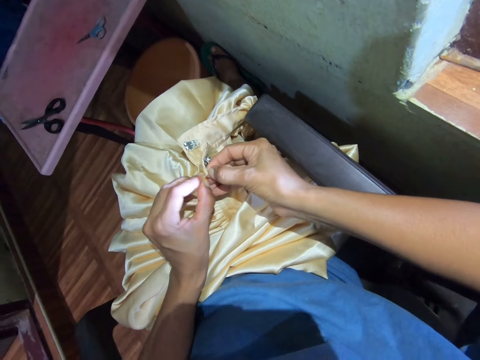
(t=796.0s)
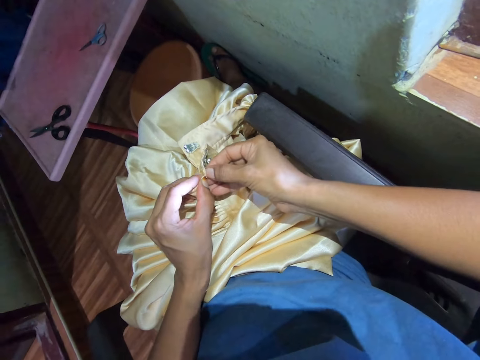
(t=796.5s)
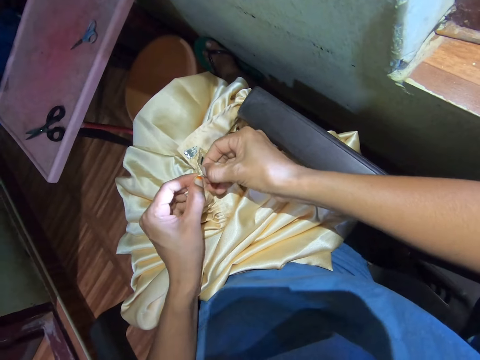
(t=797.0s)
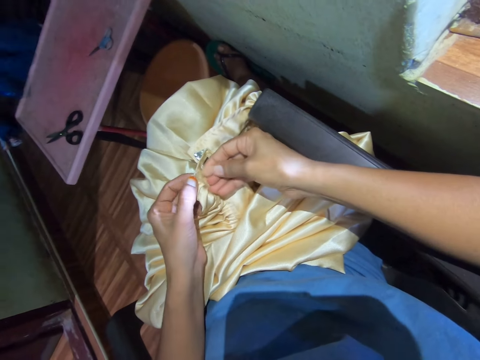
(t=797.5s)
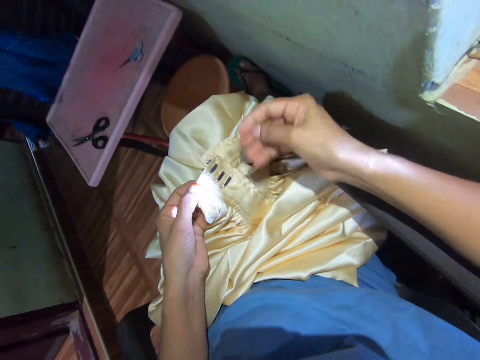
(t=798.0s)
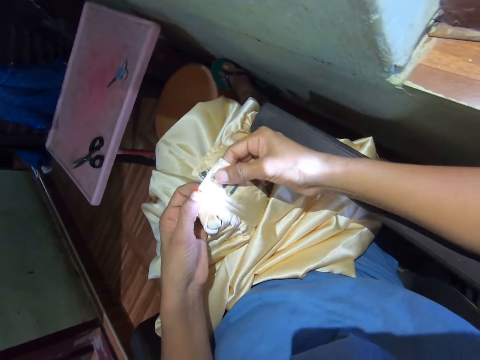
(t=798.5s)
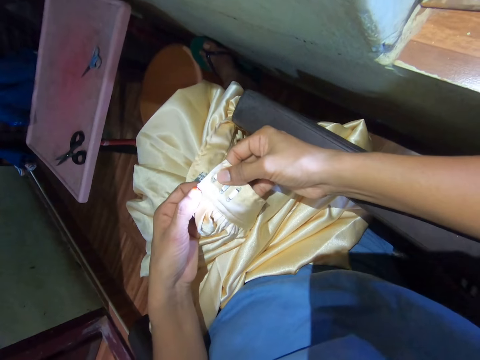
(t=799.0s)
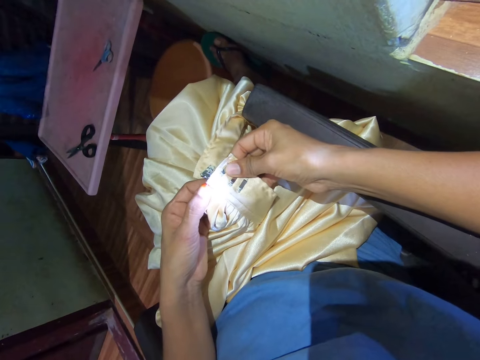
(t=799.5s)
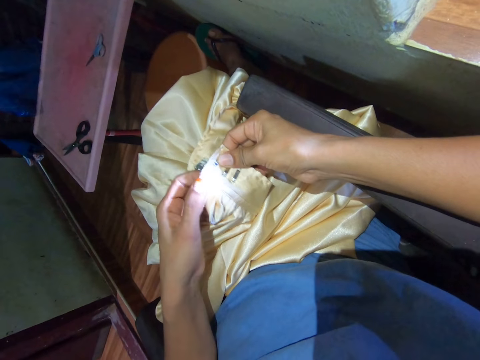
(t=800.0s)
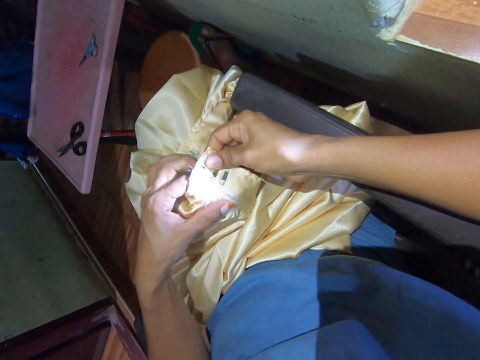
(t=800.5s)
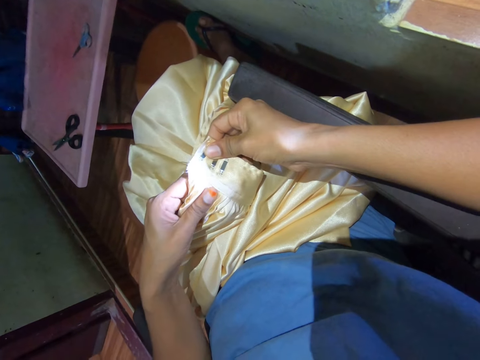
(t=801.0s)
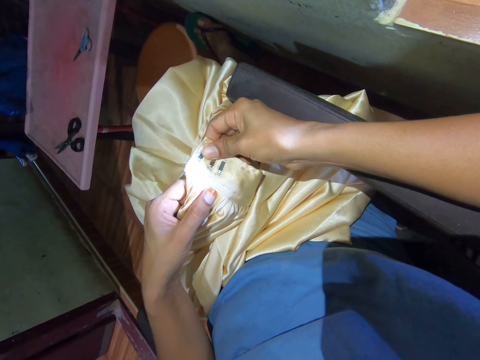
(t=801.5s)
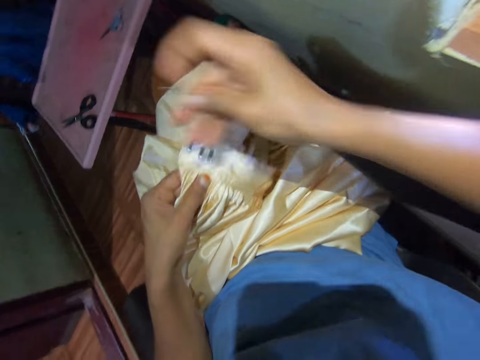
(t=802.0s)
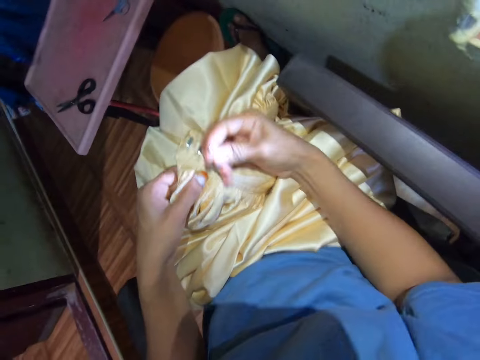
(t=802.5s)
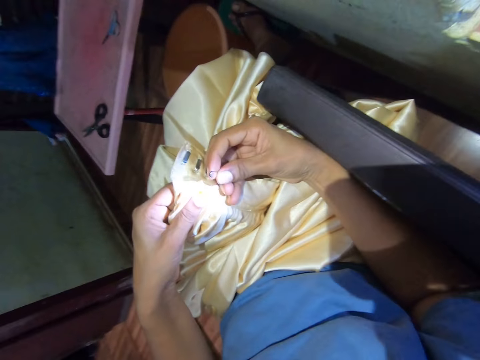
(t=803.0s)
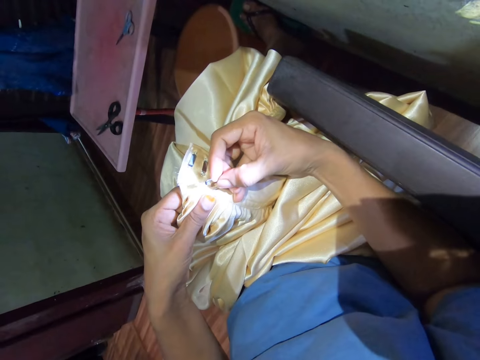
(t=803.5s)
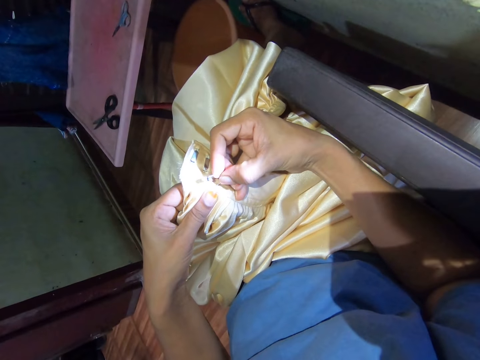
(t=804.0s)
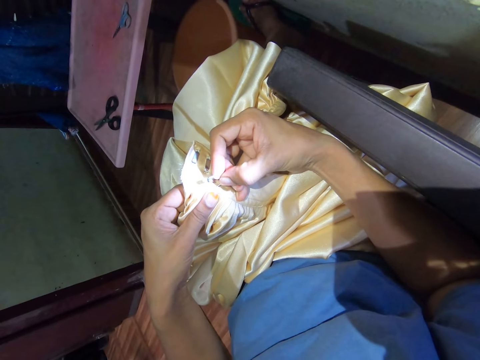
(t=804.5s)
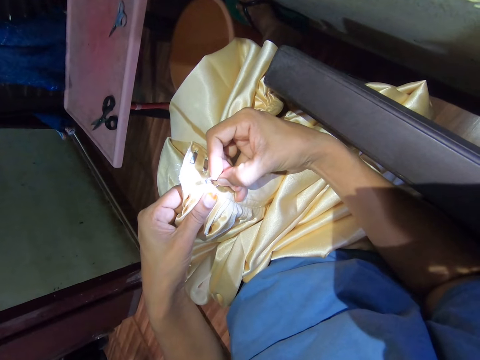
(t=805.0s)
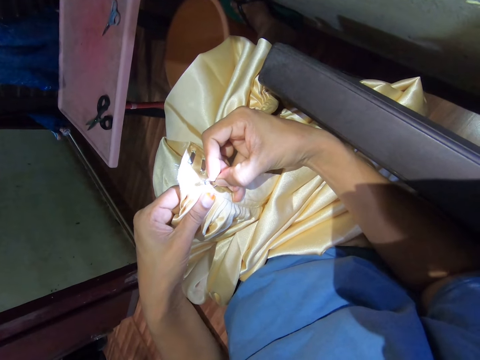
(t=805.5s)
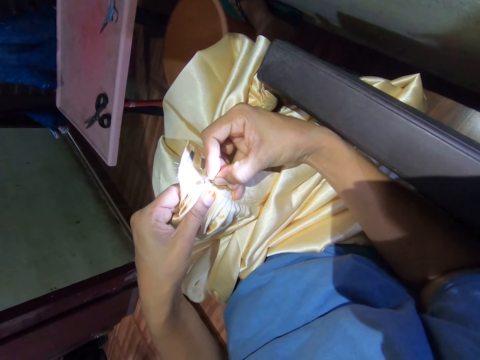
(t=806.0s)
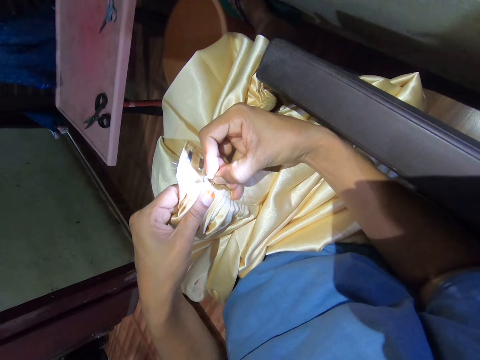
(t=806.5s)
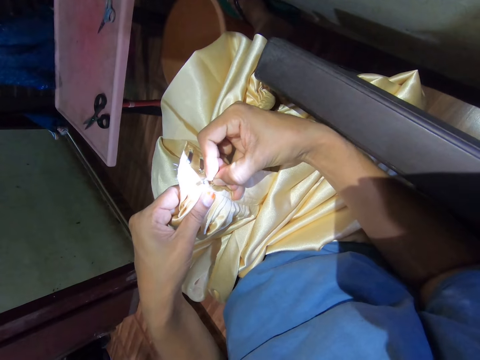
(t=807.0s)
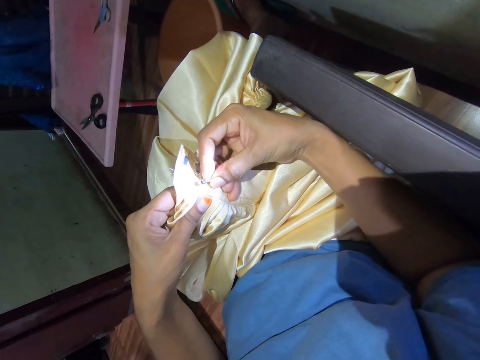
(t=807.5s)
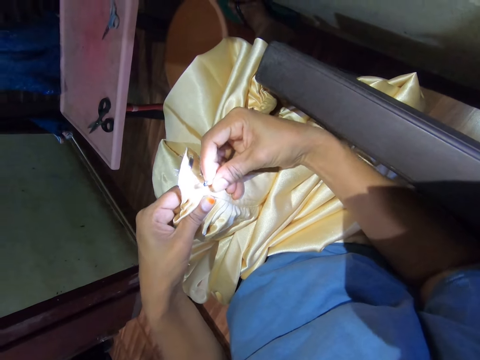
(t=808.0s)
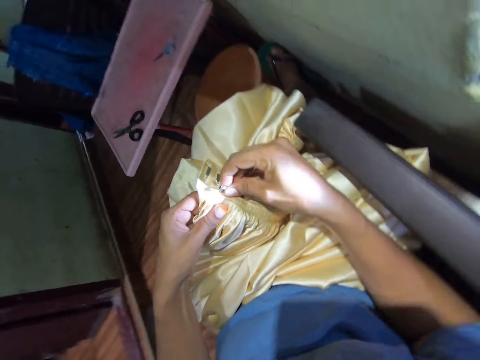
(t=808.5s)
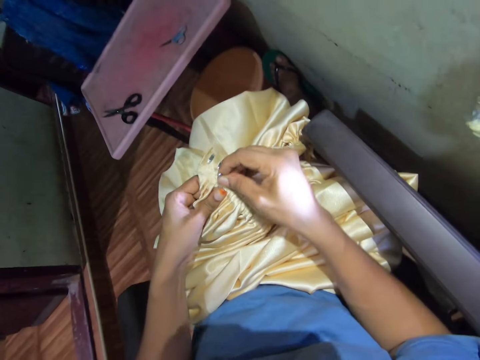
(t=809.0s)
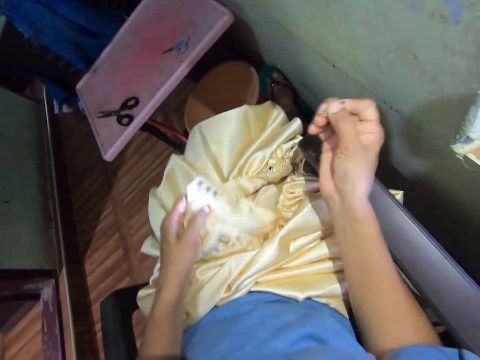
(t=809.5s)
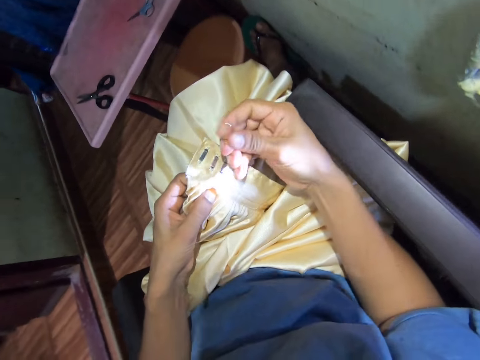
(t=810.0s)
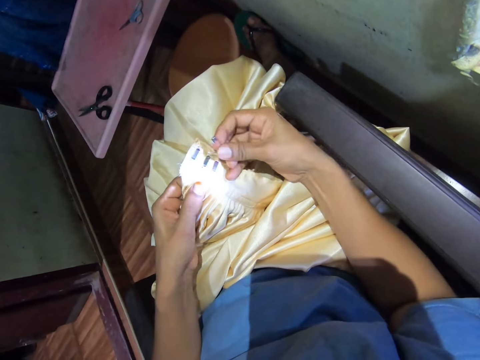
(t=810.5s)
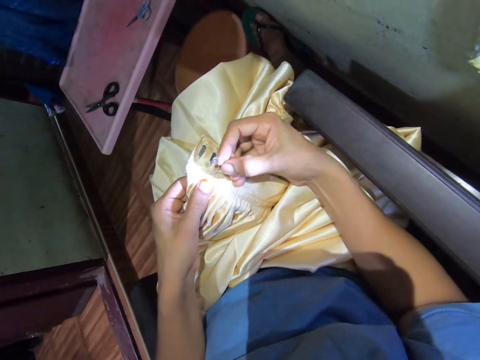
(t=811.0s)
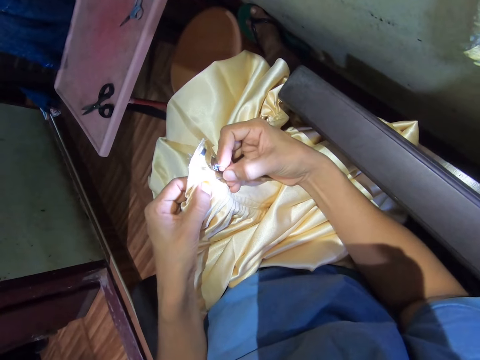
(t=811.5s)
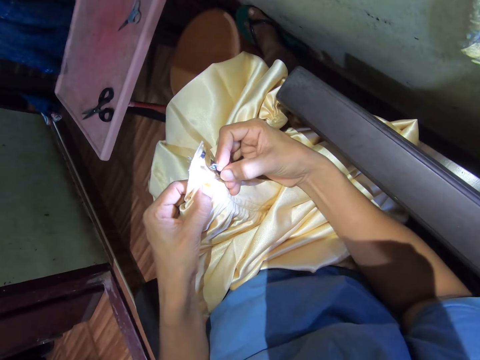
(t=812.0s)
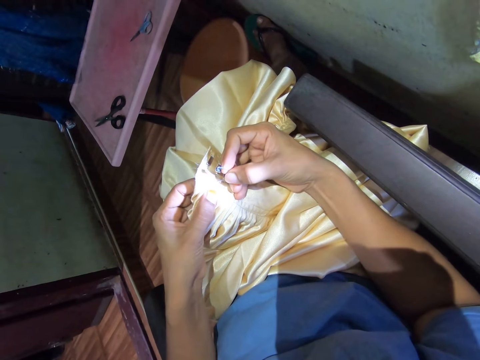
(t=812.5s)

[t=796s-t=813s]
The camera wearer rips the cloth. They align the fabric with both hands. They look at the cloth. They move the right hand. They pin the cloth. They insert a pin on the fabric. They remove thread from the fabric with a pin.

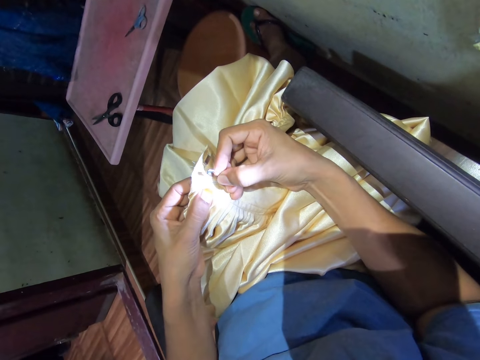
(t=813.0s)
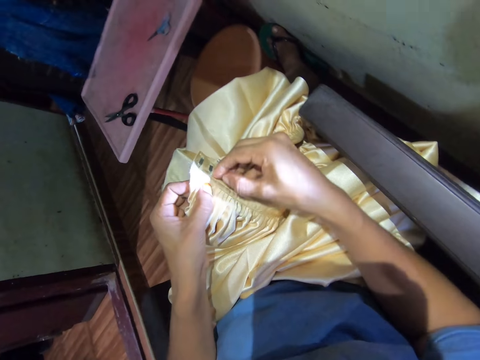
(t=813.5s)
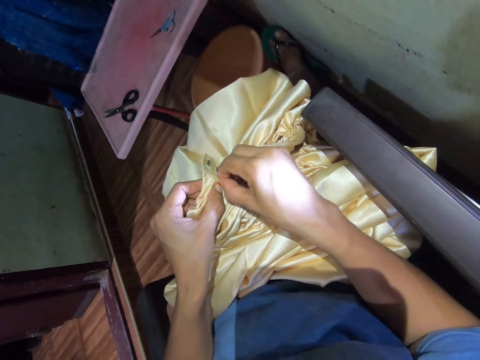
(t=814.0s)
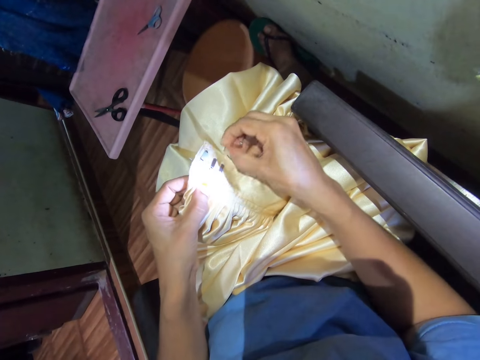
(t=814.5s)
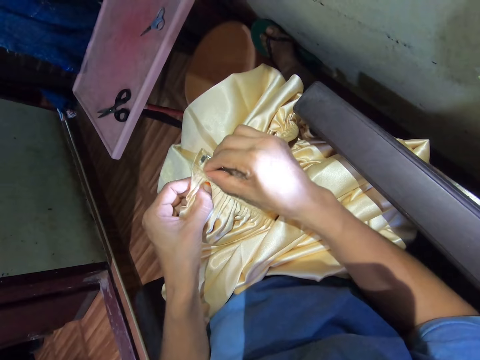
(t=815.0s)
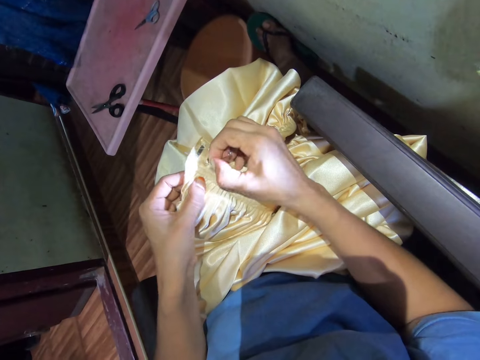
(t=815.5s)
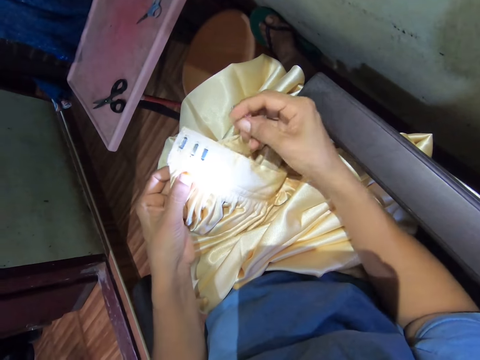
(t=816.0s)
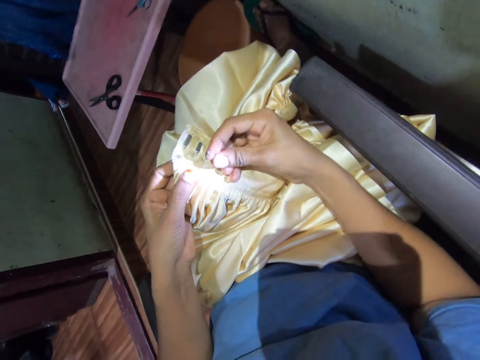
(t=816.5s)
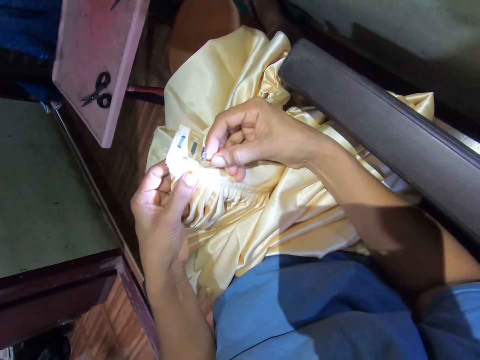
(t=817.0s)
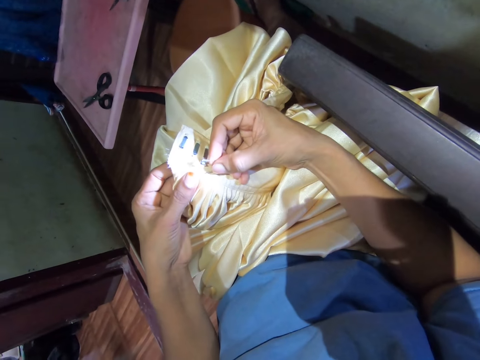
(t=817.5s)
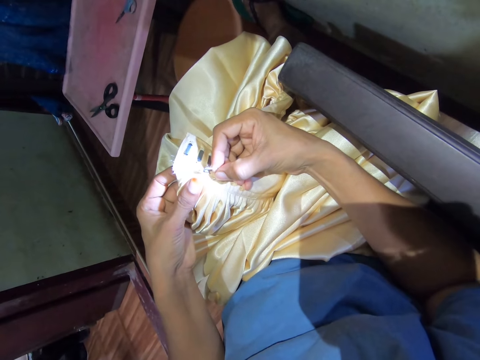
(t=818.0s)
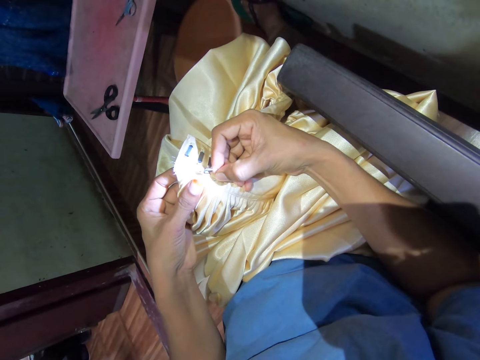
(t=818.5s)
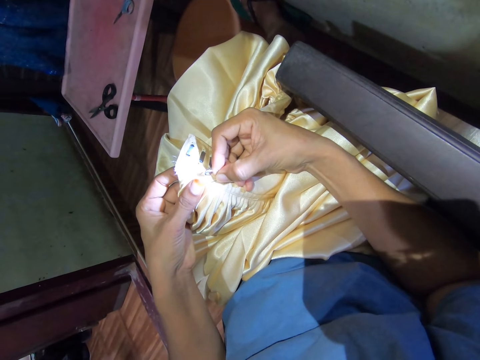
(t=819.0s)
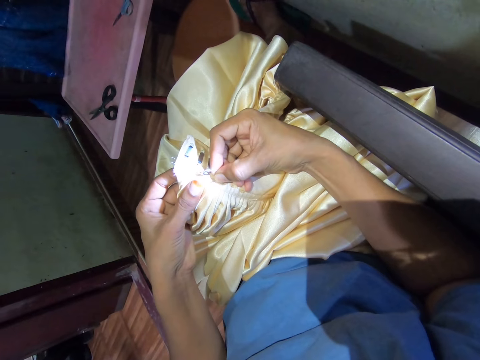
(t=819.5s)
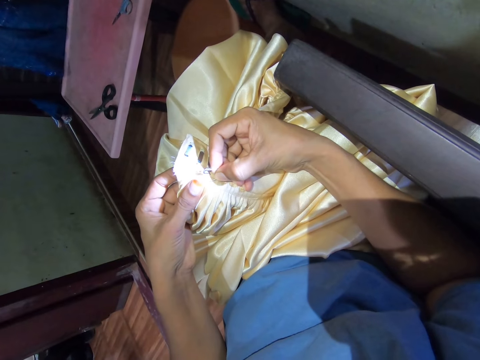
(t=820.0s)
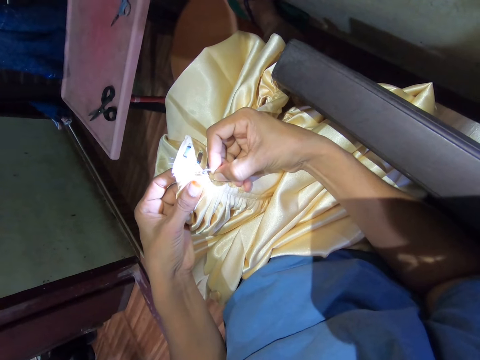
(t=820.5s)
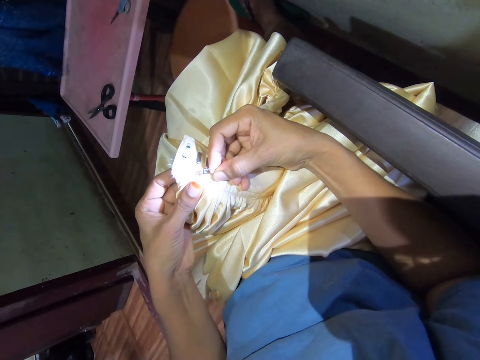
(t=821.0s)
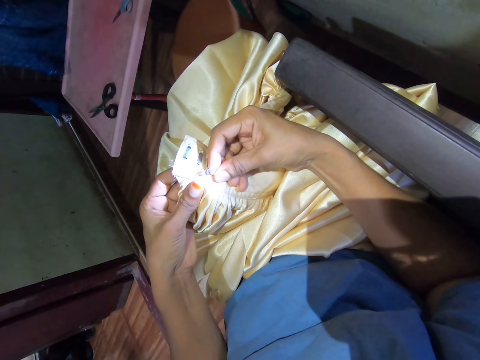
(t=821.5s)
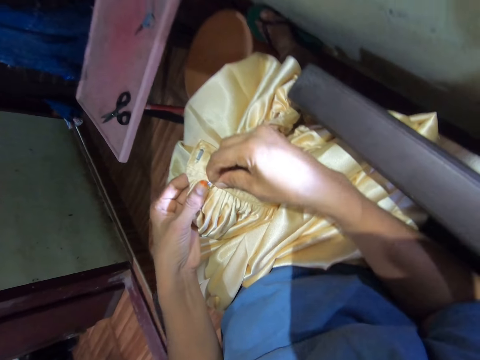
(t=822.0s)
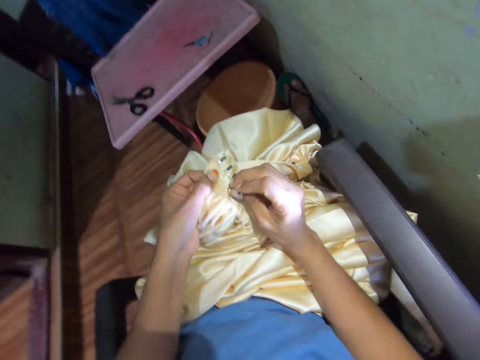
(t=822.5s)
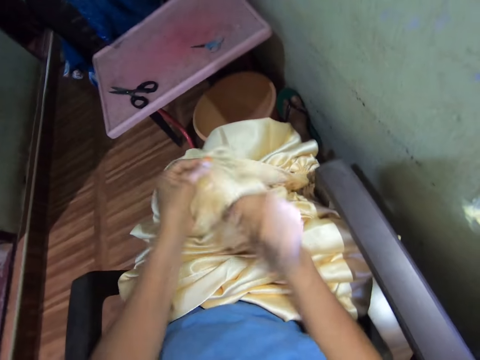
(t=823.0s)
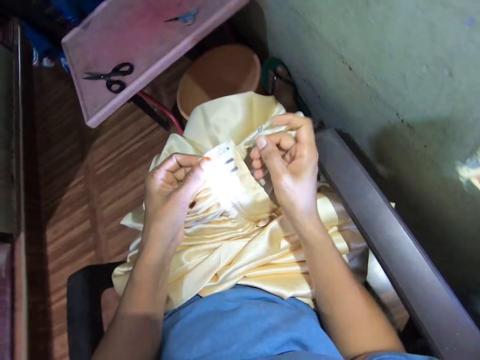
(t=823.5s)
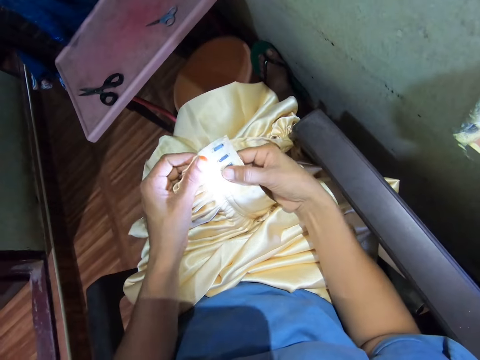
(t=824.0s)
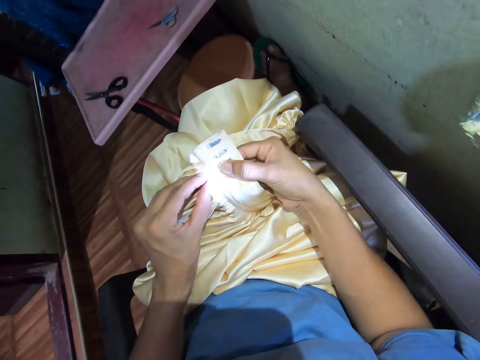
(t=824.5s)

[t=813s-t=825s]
The camera wearer removes the thread from the fabric with the right hand. They insert a pin on the fabric with the right hand. They remove the thread from the fabric with the pin.
